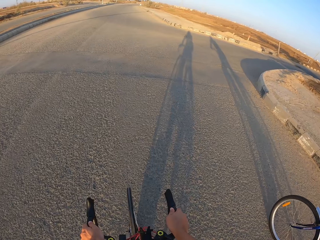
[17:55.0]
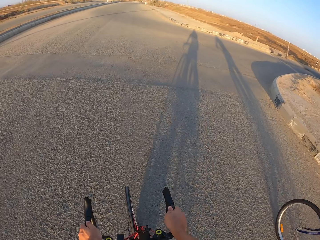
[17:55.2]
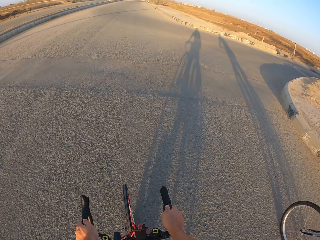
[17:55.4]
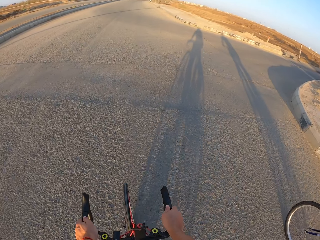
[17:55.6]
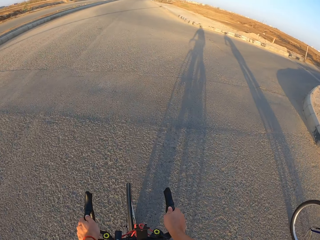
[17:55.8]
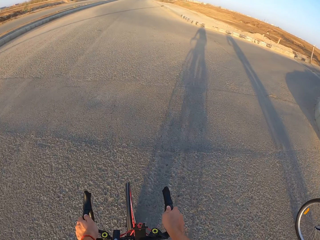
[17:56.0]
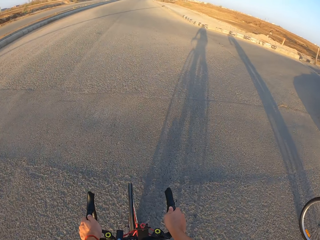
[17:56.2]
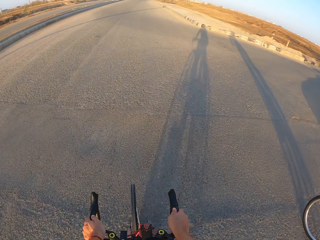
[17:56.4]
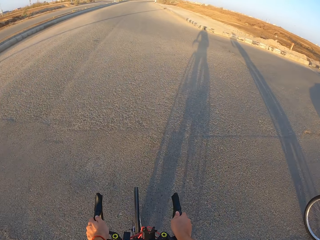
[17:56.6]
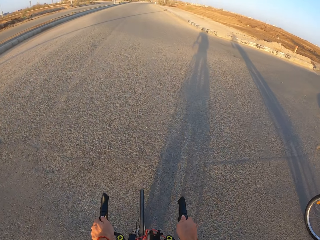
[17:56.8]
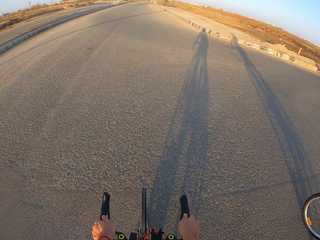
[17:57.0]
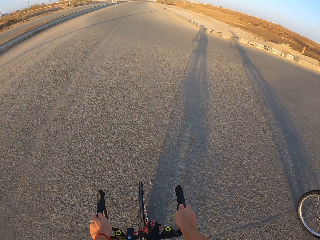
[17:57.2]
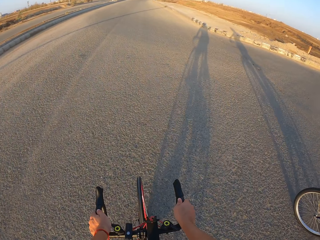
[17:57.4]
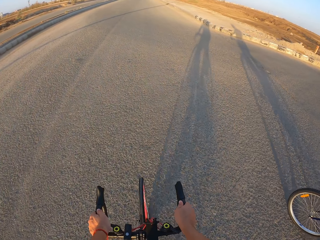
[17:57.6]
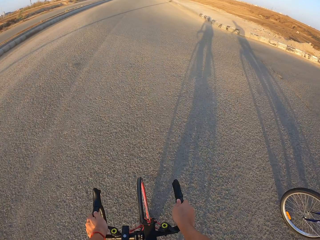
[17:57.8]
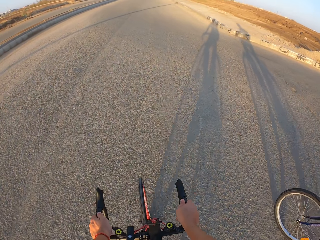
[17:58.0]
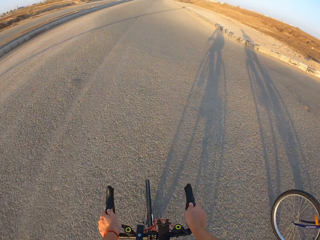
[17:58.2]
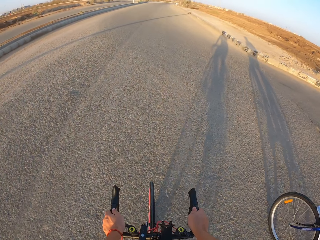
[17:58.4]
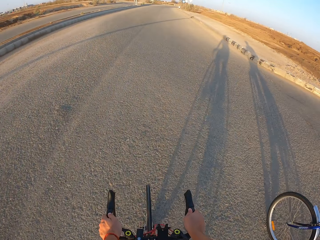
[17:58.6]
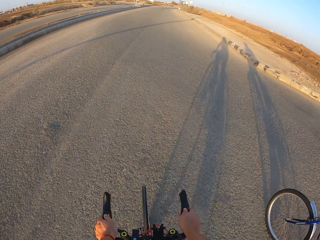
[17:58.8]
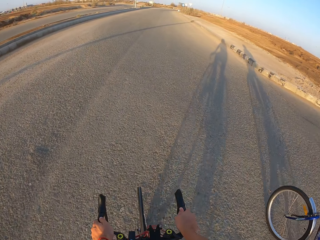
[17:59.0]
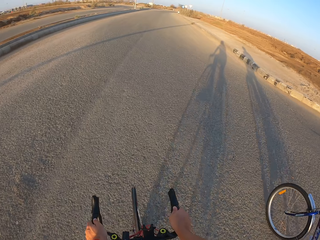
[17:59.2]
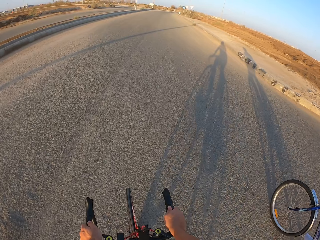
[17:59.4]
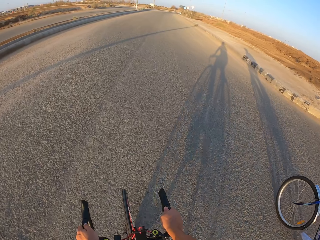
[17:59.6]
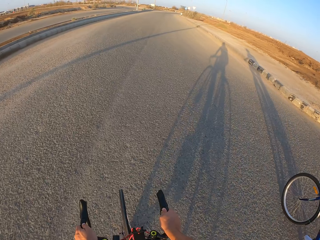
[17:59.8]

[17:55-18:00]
The camera wearer rides the bicycle.

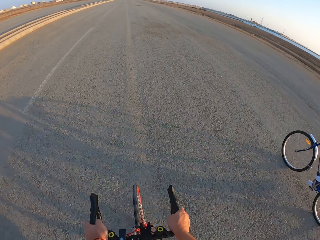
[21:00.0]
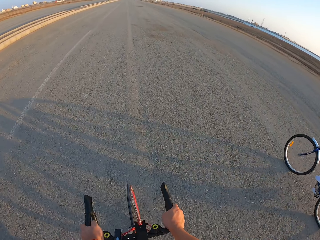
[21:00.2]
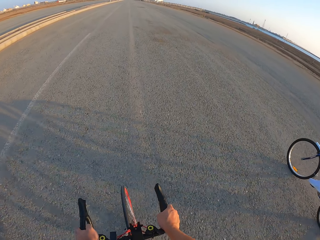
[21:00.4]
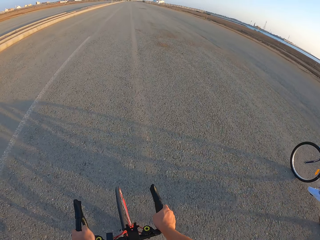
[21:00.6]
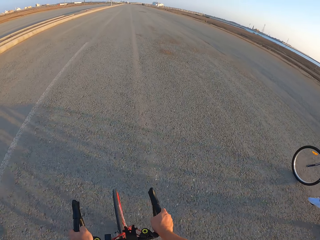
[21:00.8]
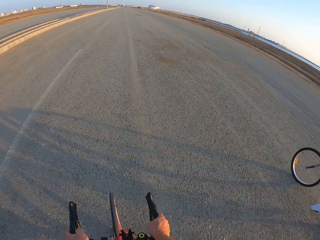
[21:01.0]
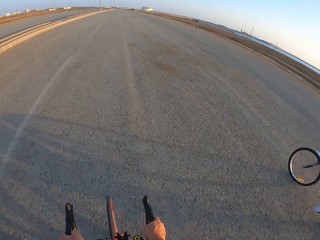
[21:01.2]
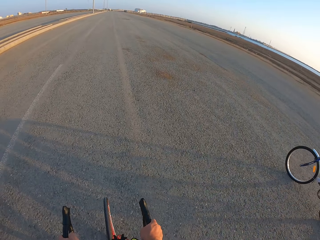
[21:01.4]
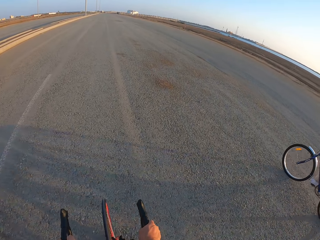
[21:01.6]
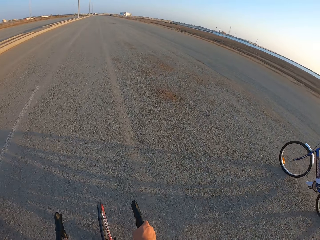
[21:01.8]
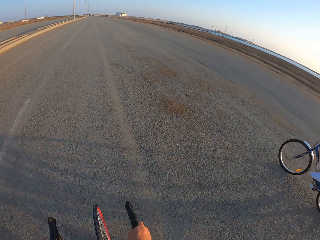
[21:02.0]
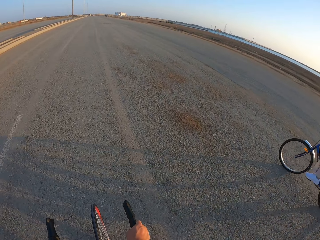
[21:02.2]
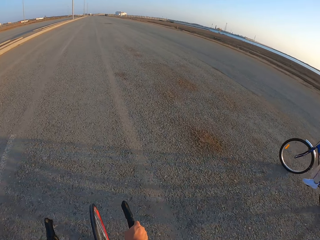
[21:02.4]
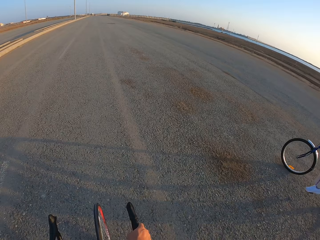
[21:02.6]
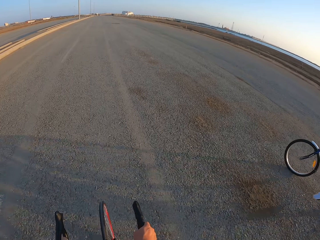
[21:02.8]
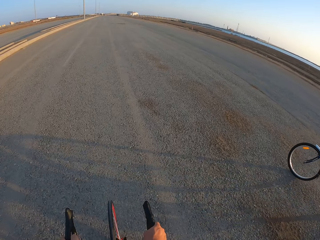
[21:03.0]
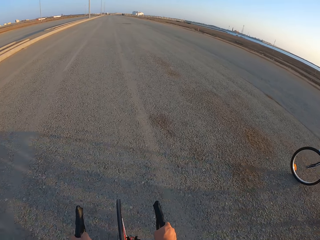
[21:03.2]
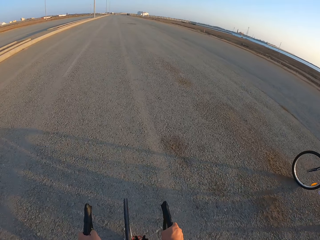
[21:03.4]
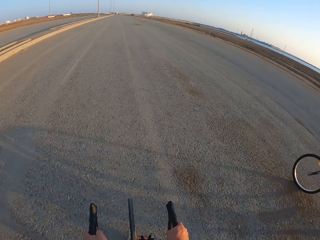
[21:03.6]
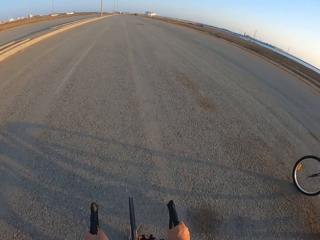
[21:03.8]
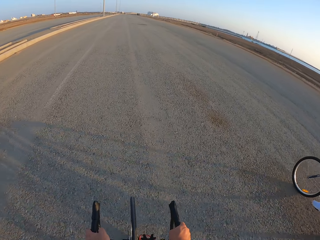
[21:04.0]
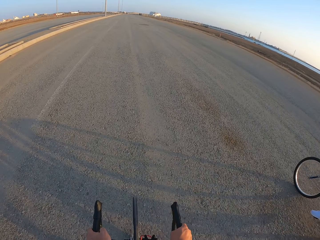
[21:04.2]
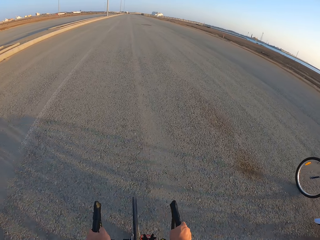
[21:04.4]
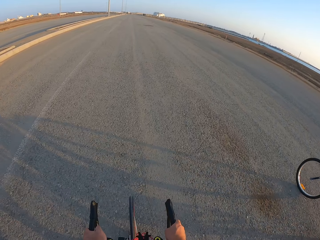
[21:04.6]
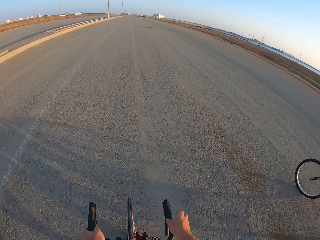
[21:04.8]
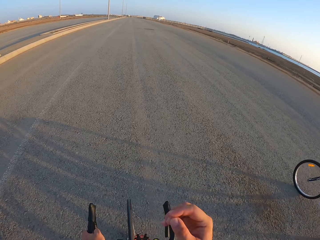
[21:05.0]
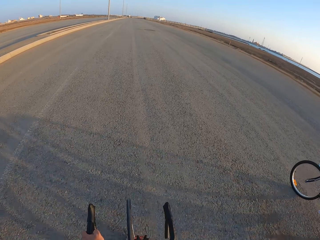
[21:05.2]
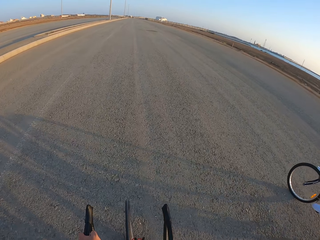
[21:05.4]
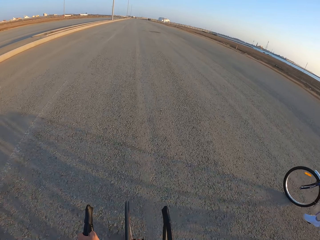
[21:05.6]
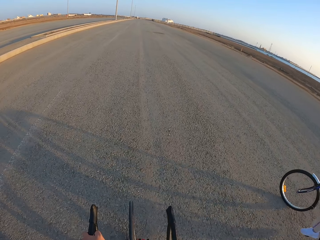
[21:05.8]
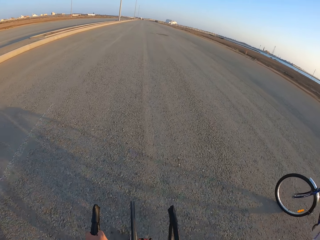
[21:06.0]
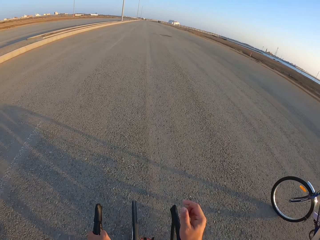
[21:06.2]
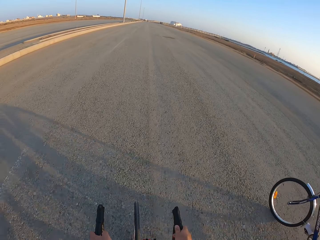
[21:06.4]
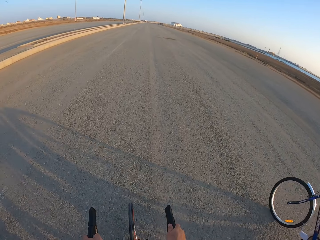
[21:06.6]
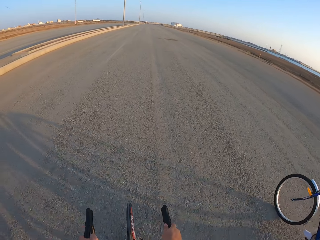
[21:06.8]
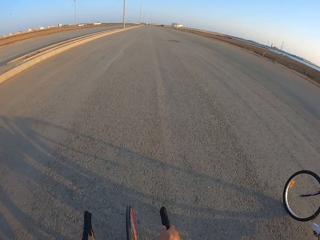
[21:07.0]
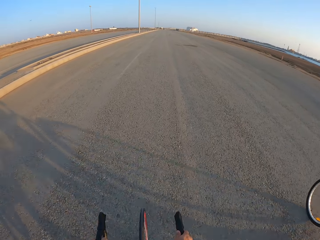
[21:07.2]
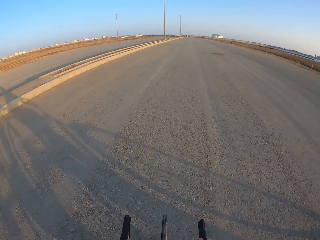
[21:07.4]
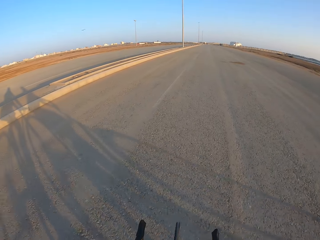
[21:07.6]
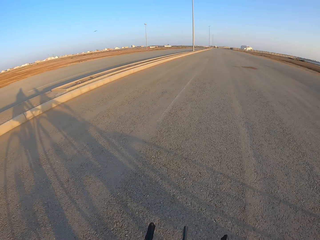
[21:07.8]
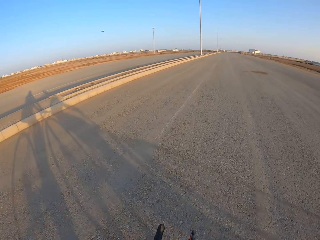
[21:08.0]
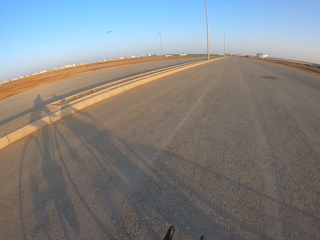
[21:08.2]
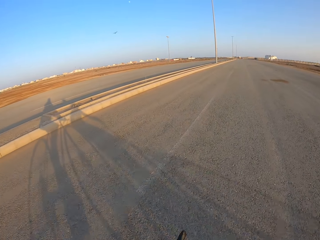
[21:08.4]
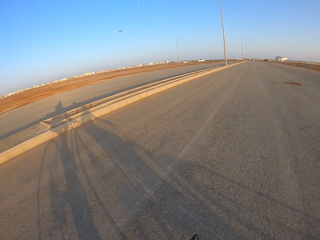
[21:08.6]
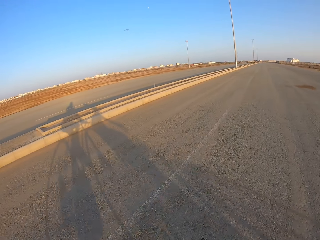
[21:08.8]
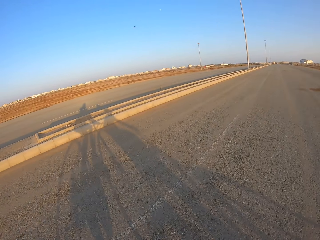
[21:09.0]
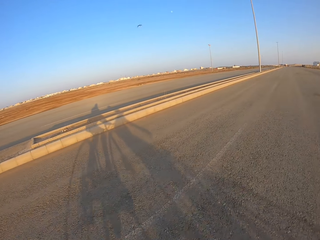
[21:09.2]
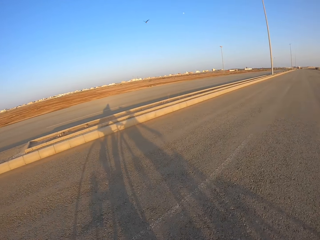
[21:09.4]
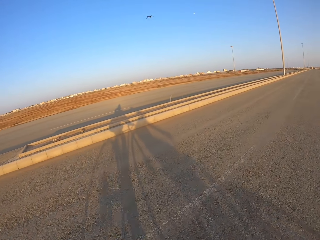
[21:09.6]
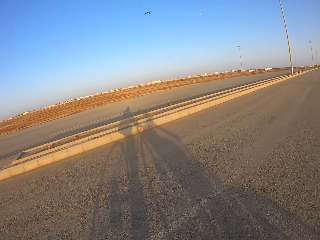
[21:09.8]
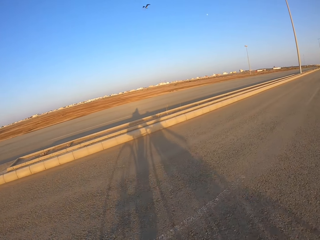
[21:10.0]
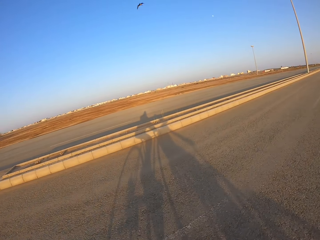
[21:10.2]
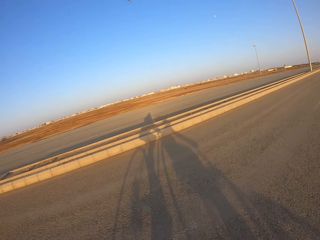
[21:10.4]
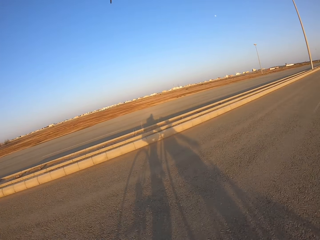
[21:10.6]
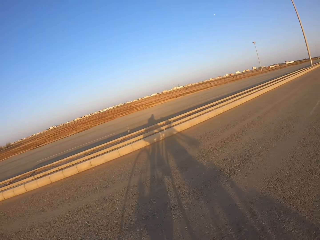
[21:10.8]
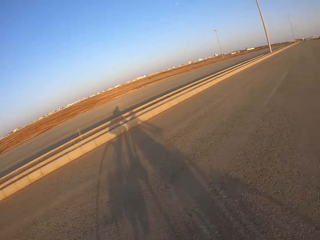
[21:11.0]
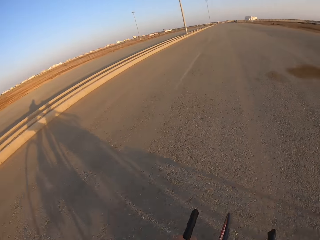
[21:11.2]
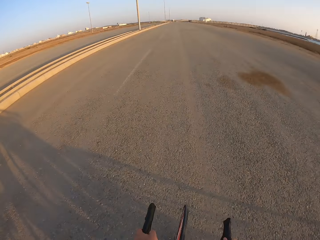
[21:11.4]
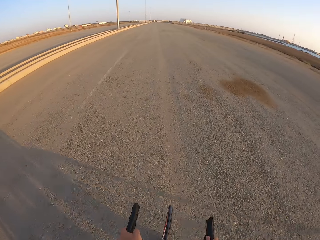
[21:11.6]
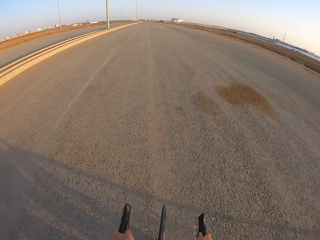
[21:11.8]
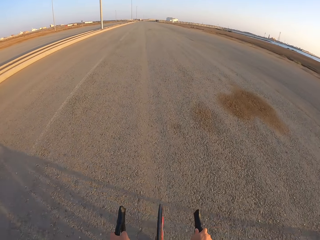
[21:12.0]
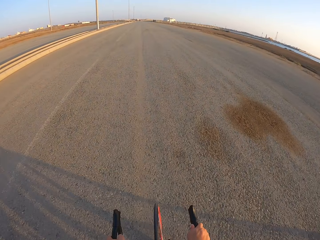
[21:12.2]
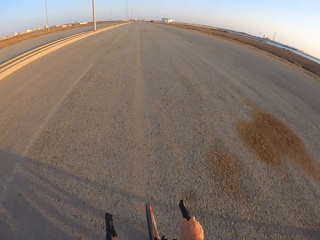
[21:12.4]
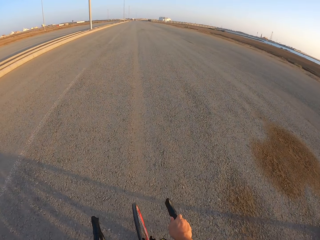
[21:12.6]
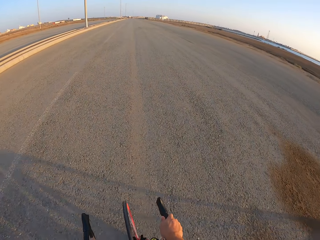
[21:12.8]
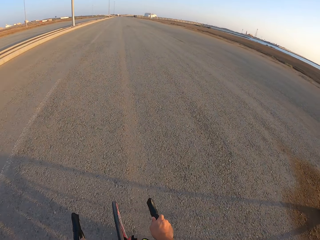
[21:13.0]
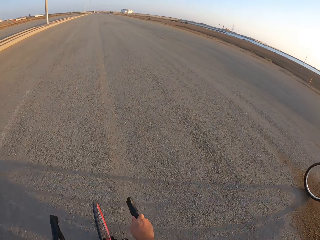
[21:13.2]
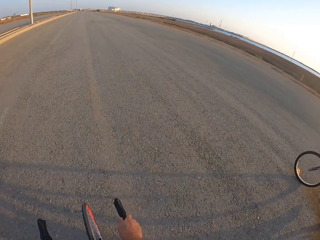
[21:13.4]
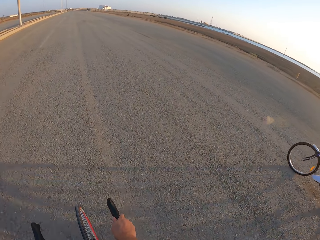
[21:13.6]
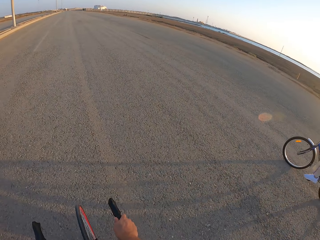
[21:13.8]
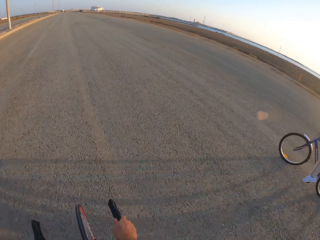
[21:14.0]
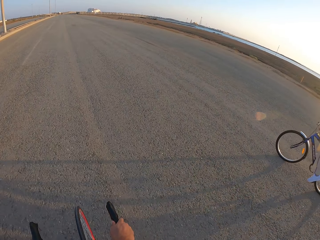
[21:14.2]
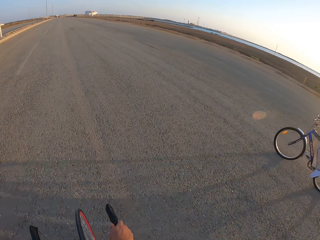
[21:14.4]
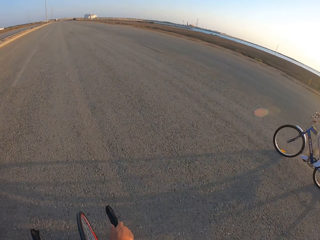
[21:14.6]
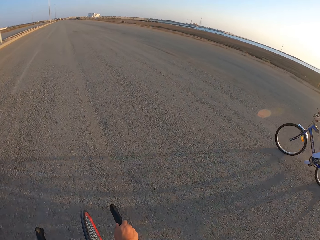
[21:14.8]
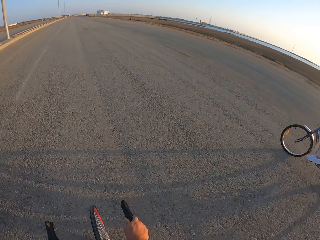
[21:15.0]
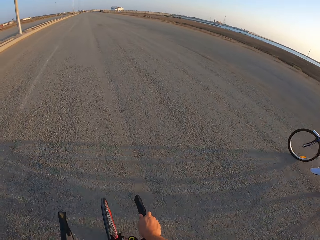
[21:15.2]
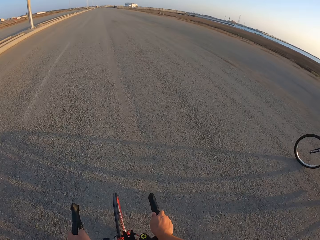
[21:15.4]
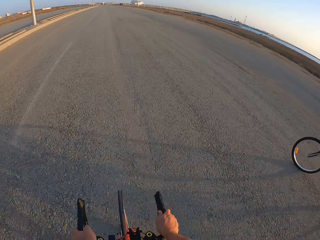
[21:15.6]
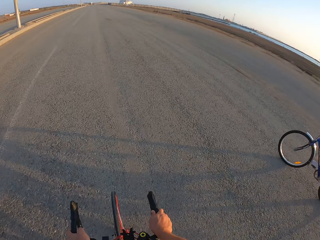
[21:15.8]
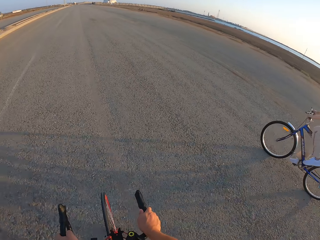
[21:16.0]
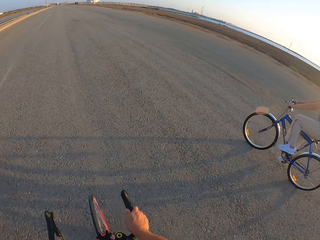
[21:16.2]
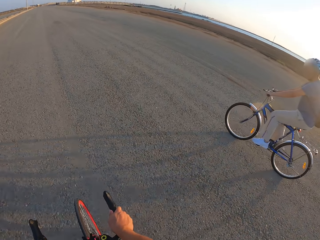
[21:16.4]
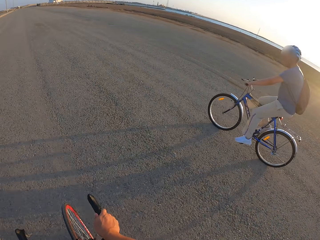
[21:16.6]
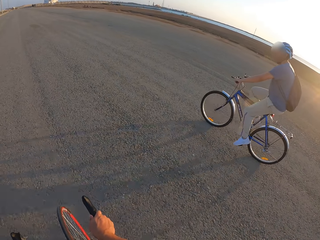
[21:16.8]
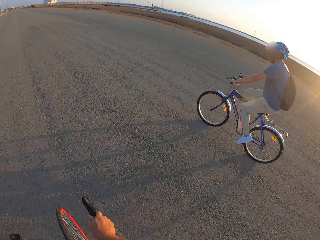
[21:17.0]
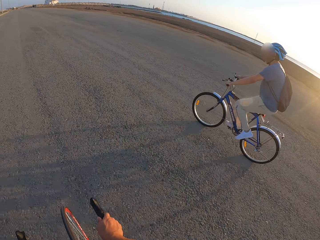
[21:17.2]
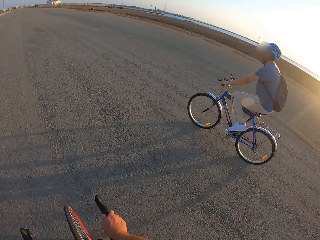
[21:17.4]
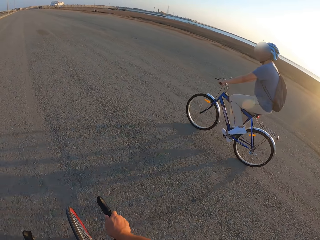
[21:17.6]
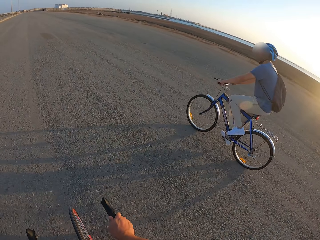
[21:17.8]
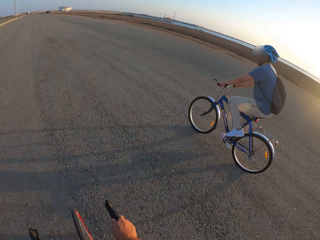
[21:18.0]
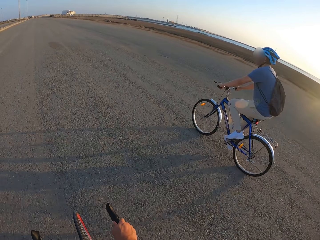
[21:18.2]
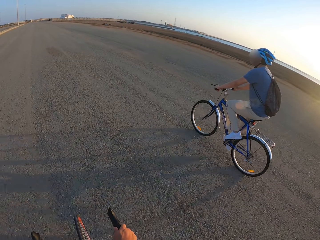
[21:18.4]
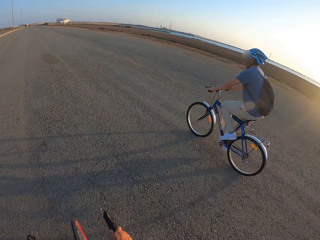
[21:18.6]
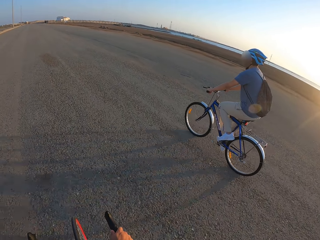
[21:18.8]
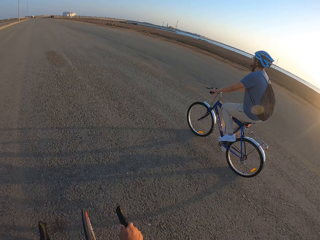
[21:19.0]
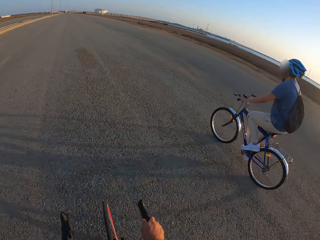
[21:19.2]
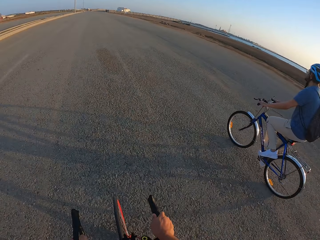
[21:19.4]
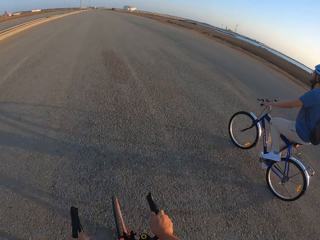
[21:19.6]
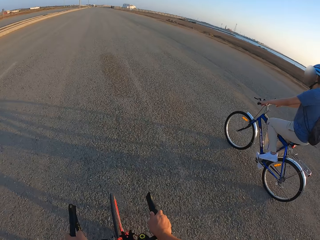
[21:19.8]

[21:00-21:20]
A man rides the bicycle. The camera wearer rides the bicycle. They raise the right hand towards something. They withdraw the right hand from something. They cycle along the road. They look around. They ride the bicycle. The man rides the bicycle. The camera wearer looks at the man.
